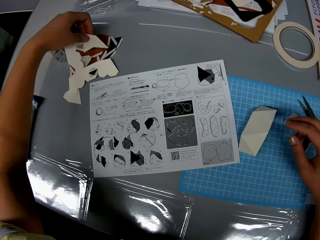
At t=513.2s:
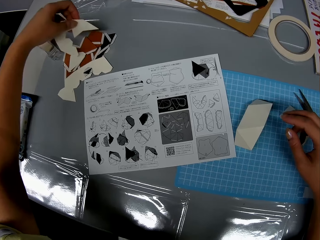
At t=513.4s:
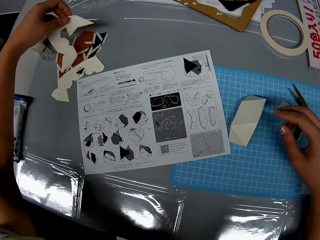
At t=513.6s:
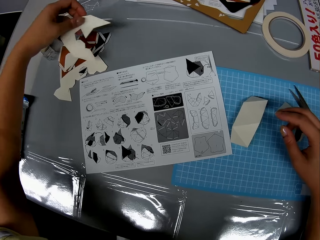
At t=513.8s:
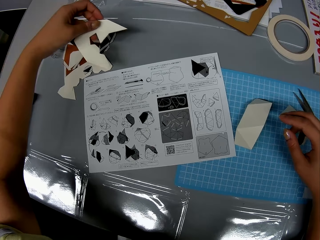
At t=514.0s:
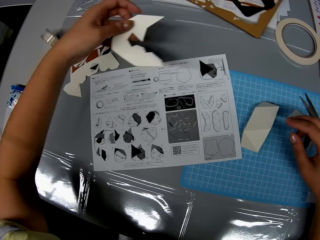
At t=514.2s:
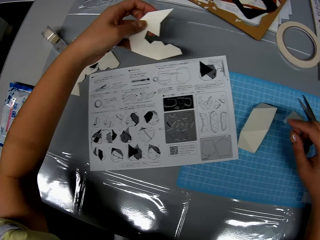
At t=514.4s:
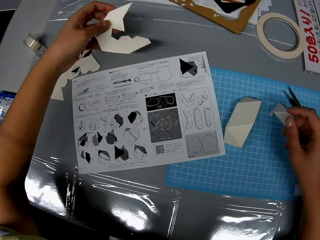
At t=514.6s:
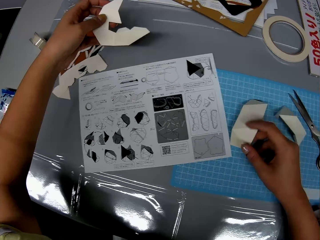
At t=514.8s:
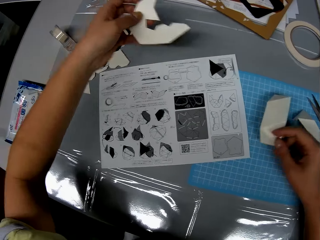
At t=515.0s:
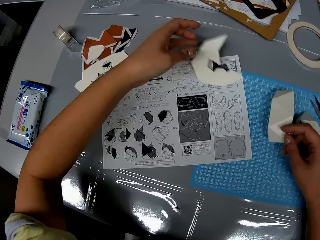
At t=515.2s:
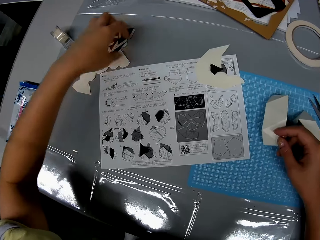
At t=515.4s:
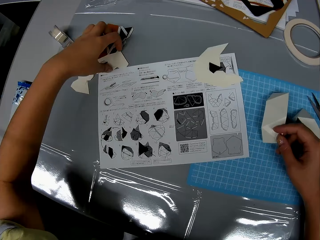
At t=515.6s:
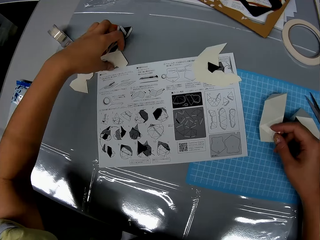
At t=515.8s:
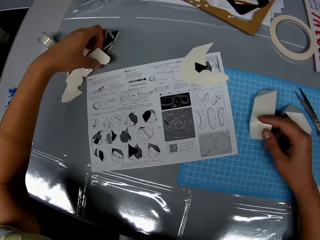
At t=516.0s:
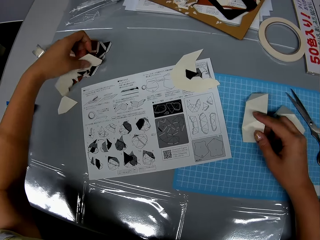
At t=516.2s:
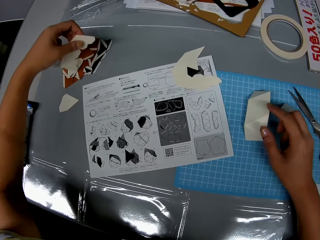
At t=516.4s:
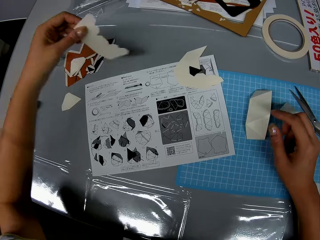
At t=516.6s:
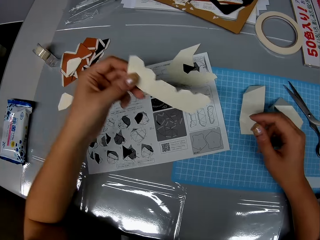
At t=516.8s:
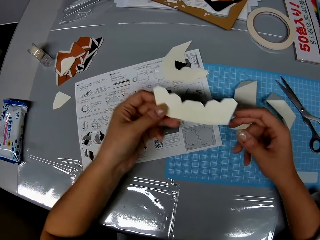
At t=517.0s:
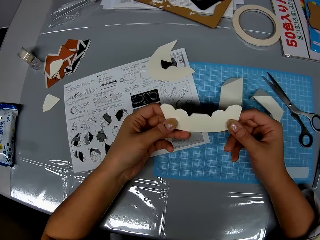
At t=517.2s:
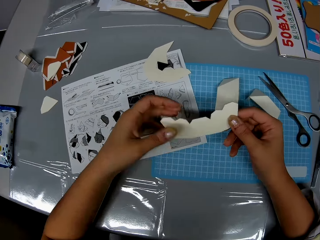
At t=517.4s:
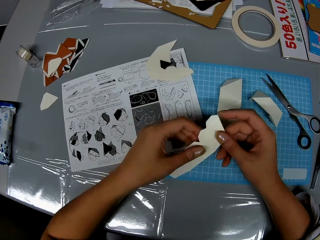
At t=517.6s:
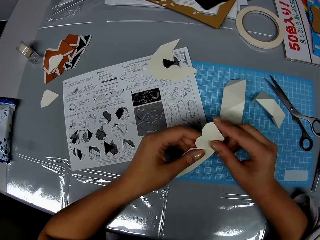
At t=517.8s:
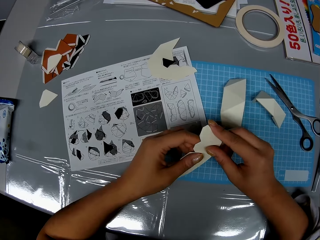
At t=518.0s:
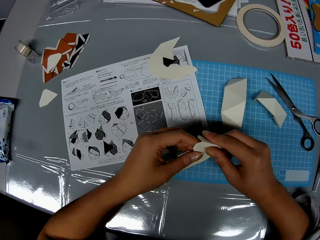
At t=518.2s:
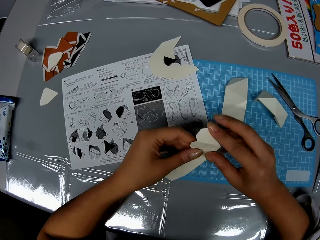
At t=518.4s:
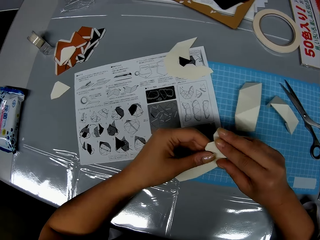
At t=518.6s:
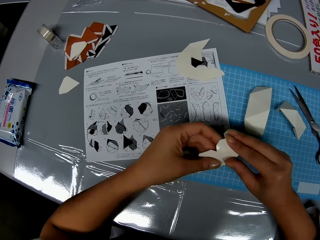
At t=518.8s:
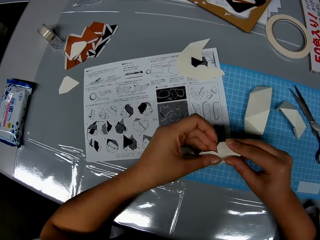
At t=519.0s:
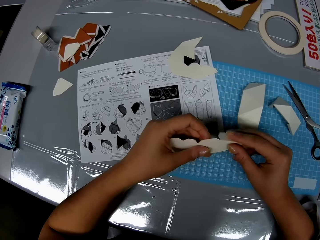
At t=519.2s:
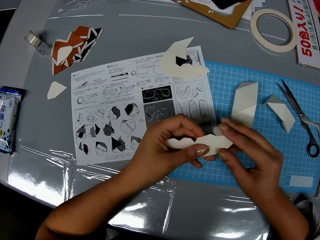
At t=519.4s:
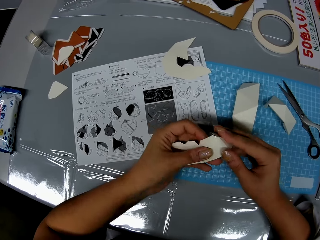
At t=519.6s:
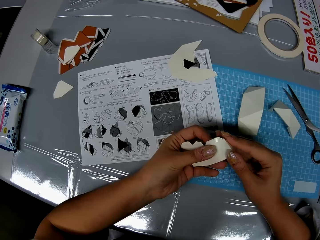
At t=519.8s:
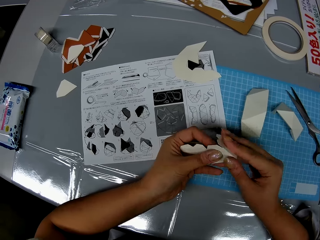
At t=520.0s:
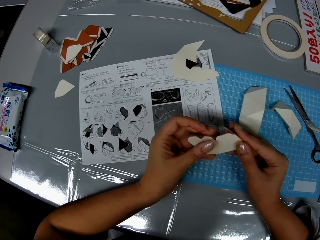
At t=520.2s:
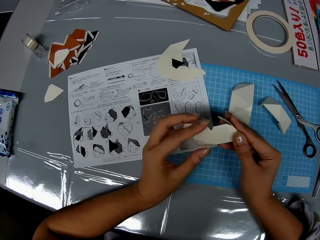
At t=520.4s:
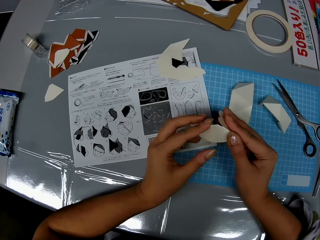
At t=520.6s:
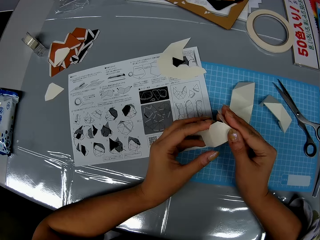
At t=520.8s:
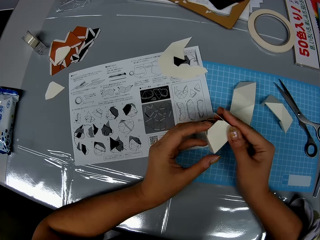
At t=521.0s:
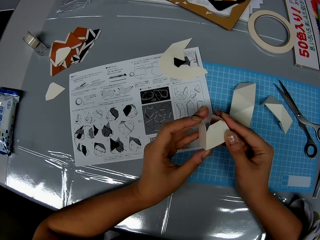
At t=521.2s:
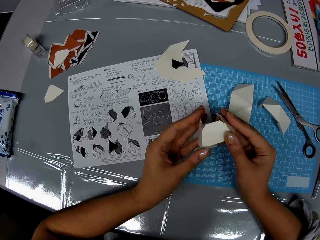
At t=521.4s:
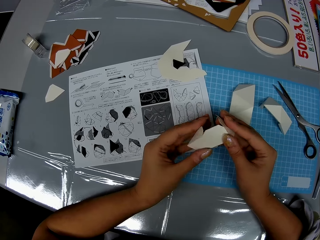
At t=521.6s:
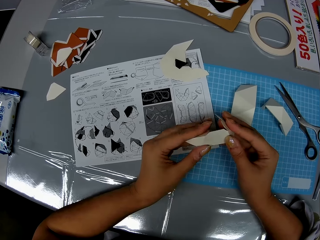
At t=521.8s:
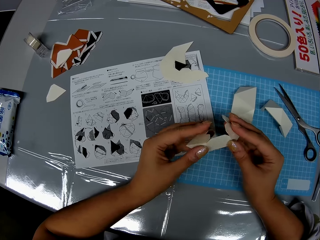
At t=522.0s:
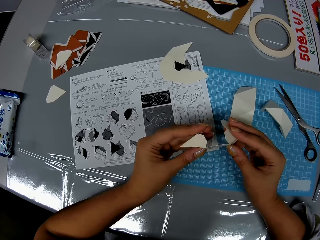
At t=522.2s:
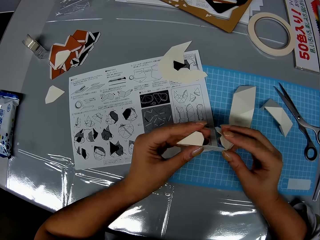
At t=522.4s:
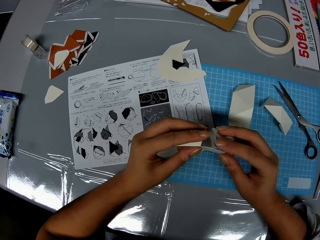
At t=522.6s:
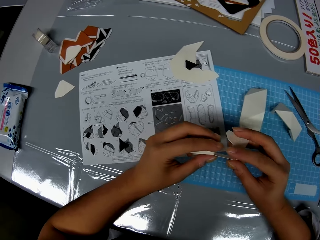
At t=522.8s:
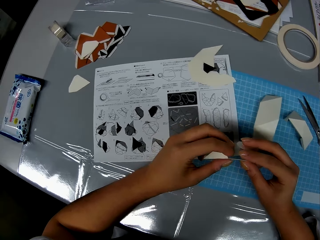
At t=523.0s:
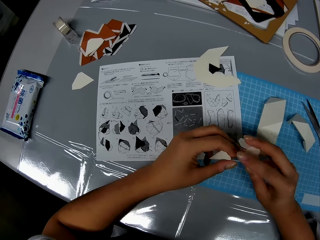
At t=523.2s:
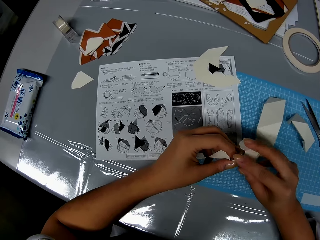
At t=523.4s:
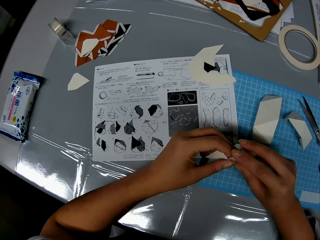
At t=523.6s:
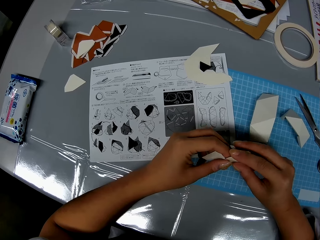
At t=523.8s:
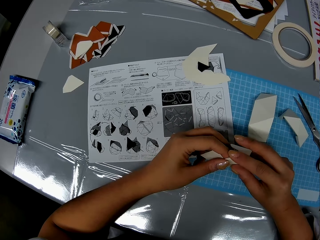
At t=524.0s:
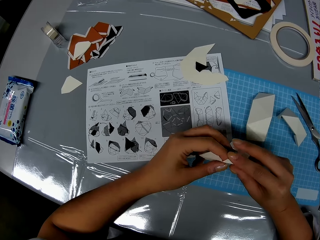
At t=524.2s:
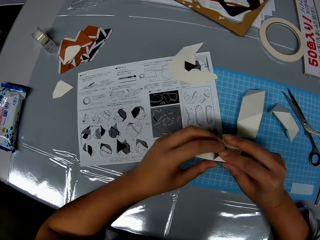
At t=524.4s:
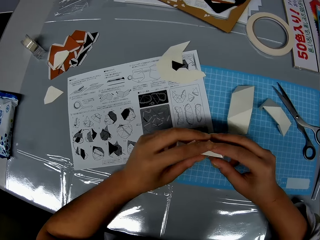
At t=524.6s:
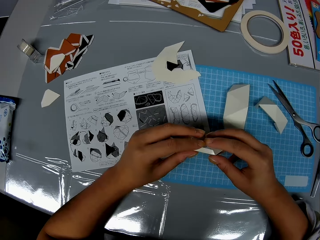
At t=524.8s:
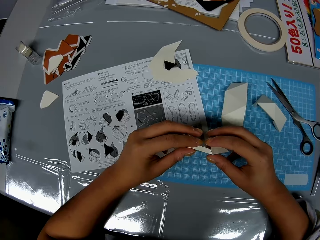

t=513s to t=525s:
The camera wearer picks up a crafting paper. They drop the adhesive paper on the table. They pick up another piece of craft on the table and fold the craft piece.

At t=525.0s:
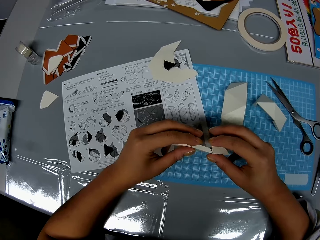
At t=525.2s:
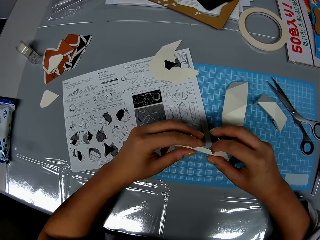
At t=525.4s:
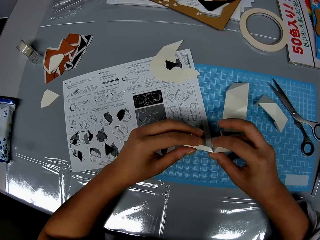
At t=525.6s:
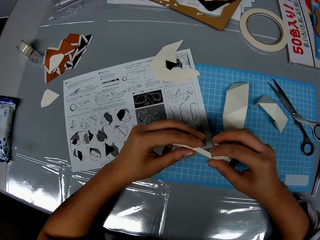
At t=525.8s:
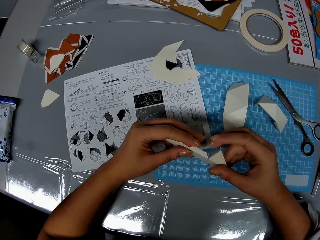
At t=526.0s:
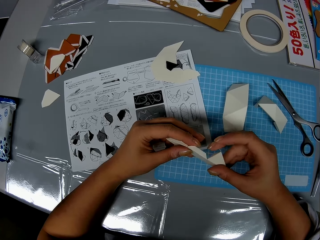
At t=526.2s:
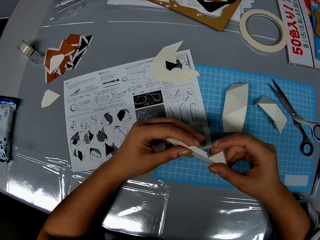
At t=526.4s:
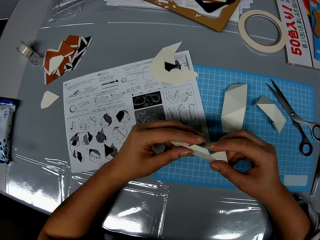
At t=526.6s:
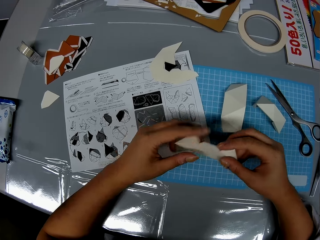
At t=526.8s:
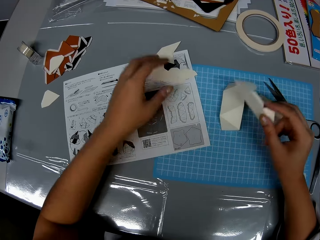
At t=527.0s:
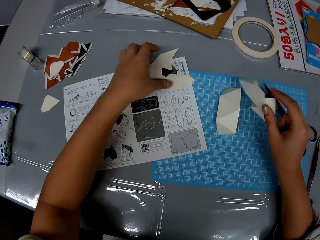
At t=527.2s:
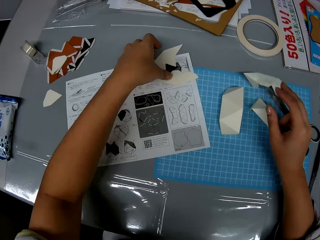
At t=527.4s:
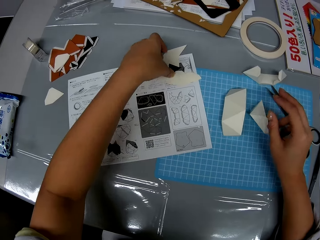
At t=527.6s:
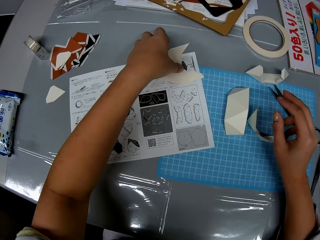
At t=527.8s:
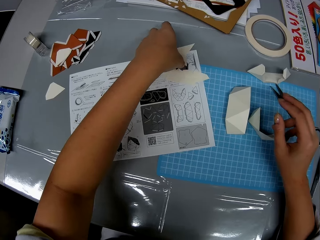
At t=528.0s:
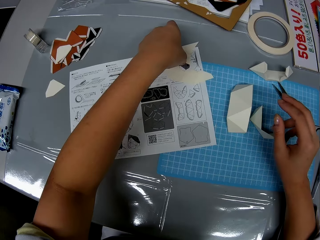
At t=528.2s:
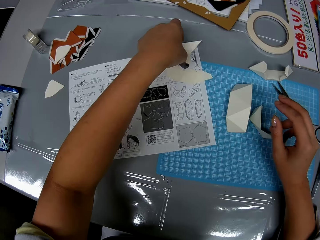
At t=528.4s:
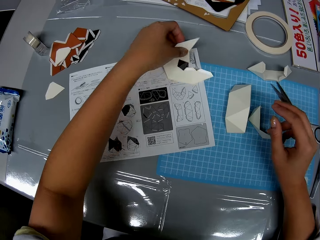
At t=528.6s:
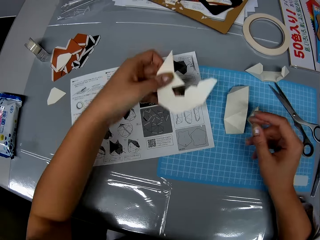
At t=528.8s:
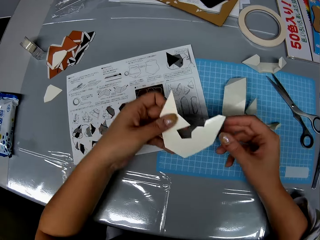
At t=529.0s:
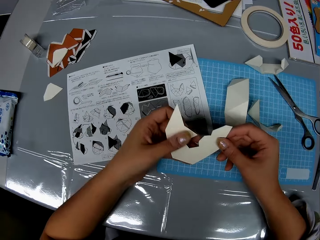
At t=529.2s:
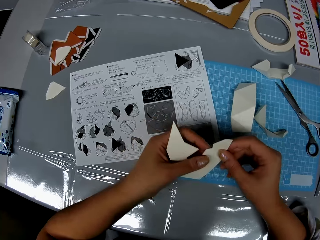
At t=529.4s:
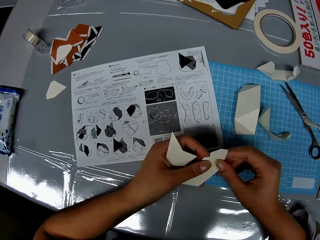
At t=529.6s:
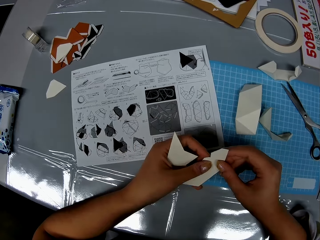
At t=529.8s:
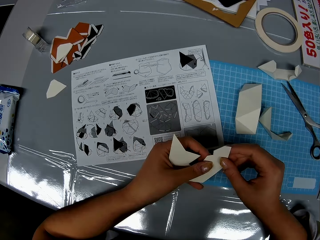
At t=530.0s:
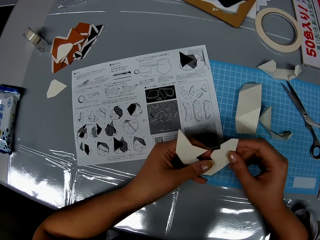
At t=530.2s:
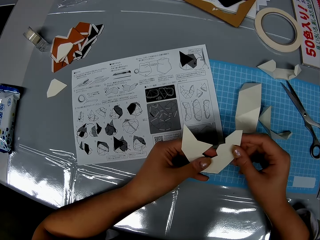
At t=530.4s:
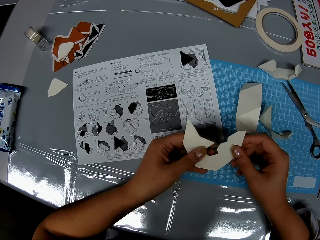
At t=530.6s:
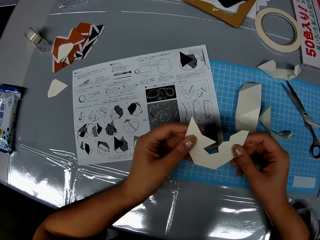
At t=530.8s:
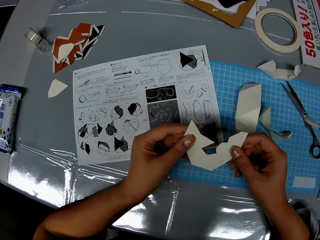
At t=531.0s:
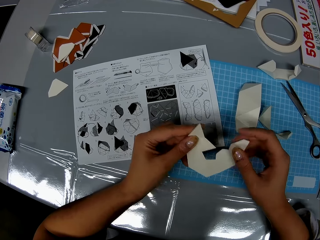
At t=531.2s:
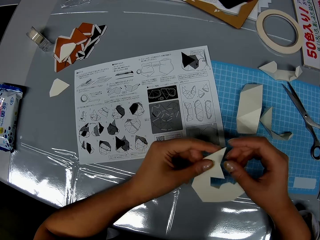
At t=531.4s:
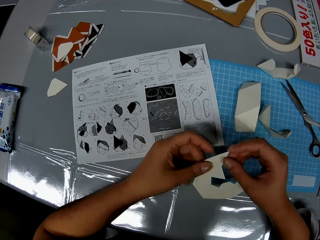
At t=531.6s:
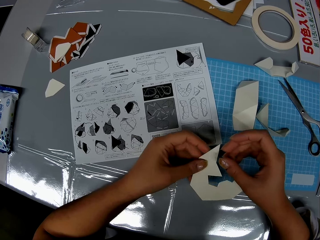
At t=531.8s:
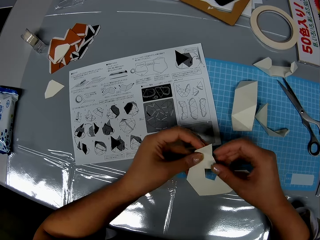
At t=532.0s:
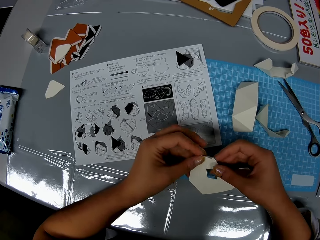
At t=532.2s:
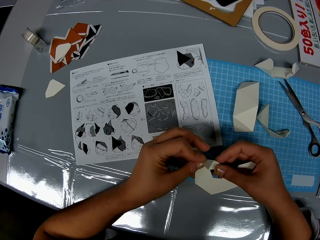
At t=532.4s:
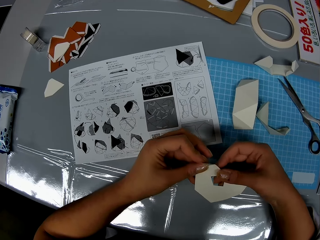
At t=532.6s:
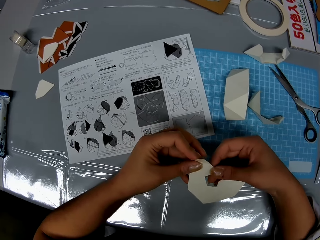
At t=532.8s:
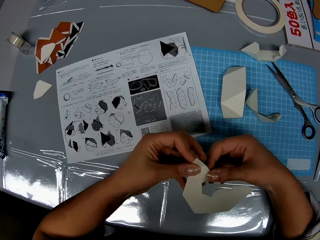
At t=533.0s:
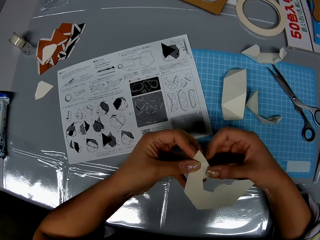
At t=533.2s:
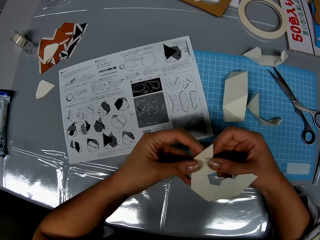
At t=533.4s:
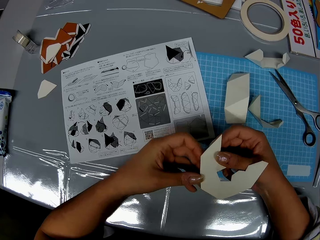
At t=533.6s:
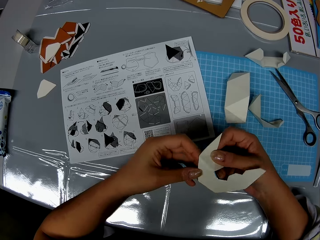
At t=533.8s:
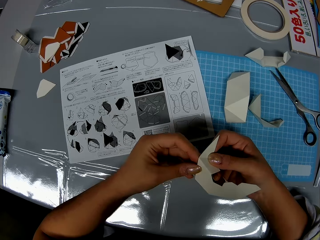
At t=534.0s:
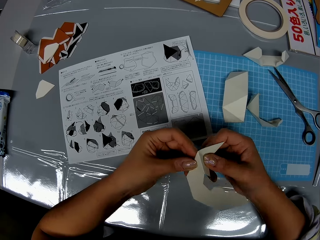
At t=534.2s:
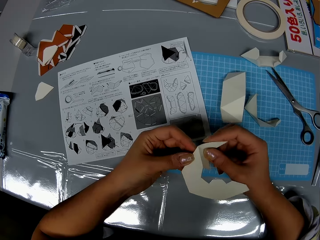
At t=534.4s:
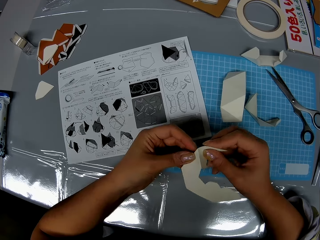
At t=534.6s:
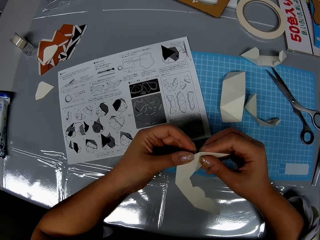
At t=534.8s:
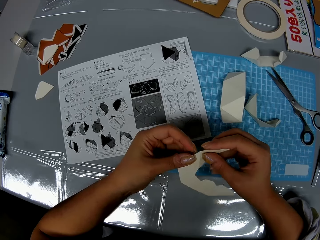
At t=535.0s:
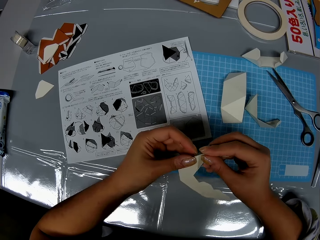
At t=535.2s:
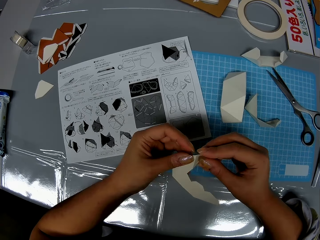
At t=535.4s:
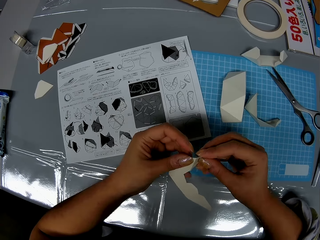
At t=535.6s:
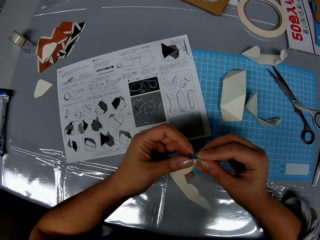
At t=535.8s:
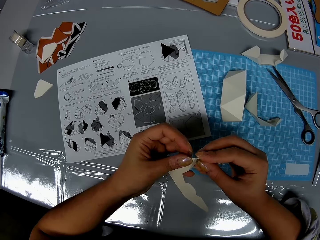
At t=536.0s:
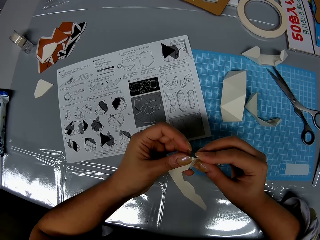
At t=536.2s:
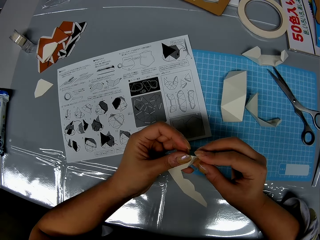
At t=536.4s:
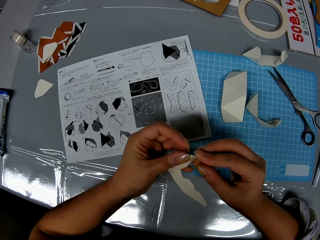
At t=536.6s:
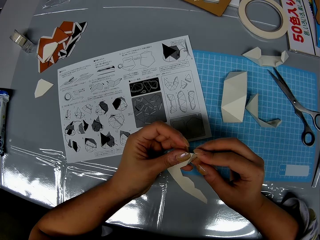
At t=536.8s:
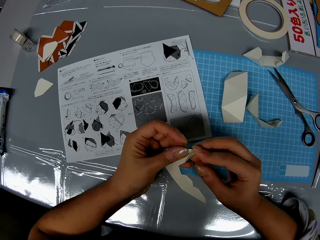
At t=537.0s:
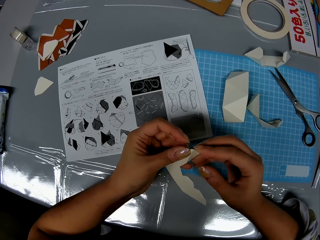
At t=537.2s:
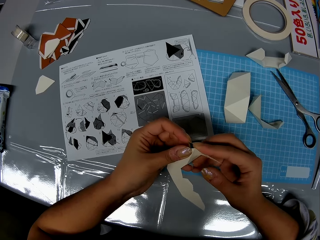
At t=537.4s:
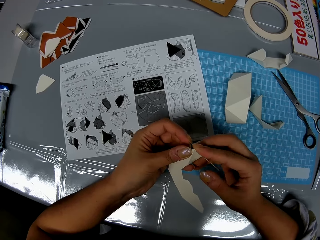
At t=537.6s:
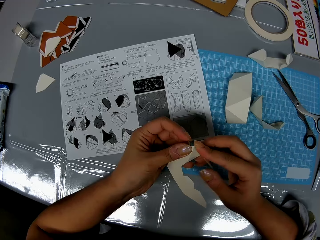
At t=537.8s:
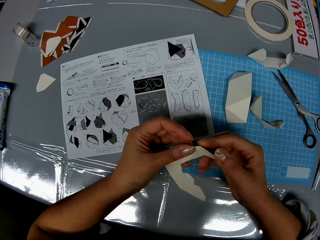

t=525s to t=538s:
The camera wearer drops the adhesive paper on the table. They pick up another piece of craft on the table and fold the craft piece.
